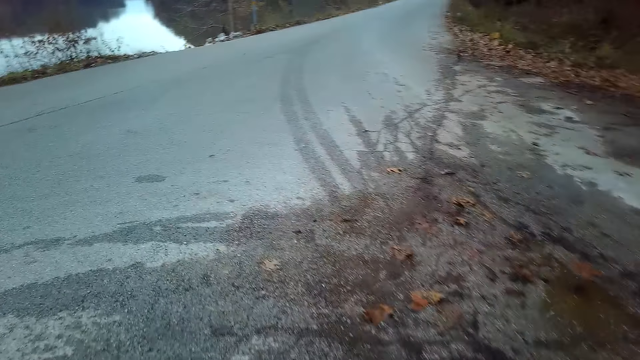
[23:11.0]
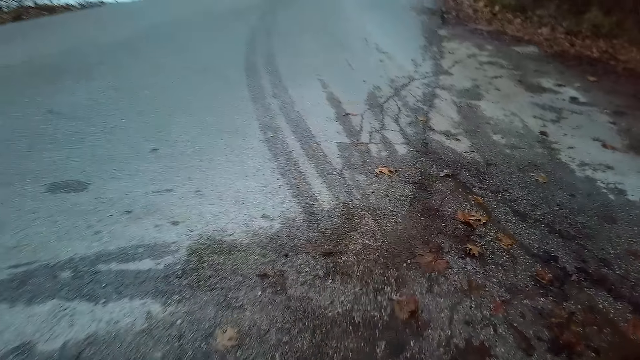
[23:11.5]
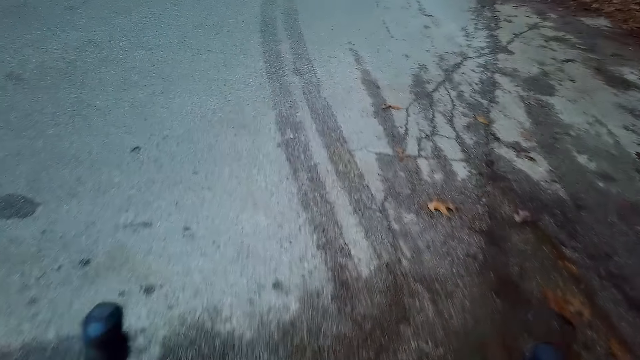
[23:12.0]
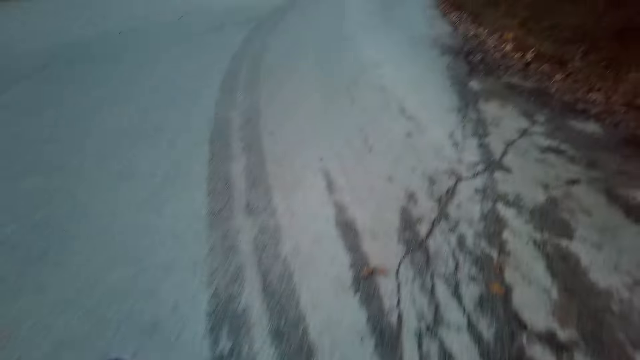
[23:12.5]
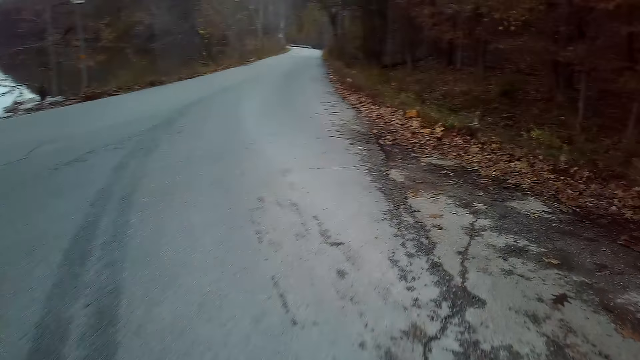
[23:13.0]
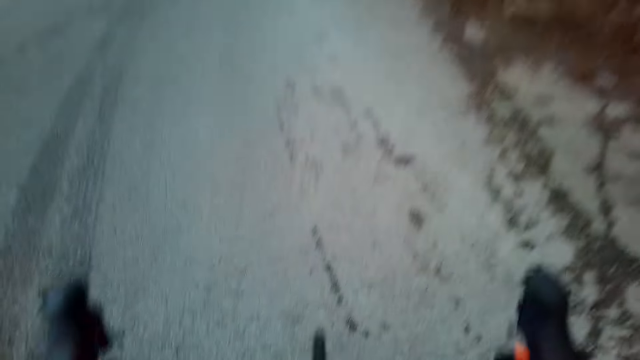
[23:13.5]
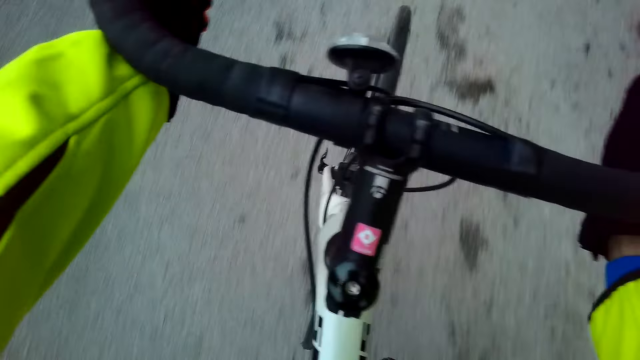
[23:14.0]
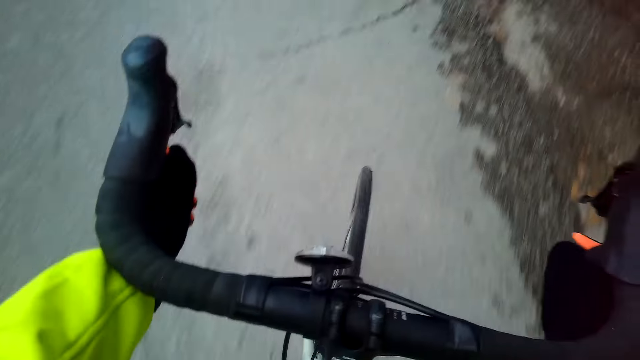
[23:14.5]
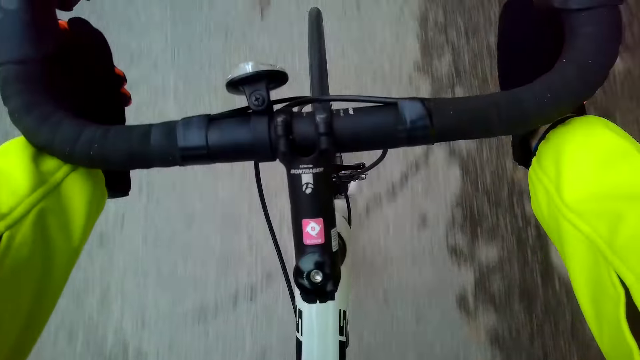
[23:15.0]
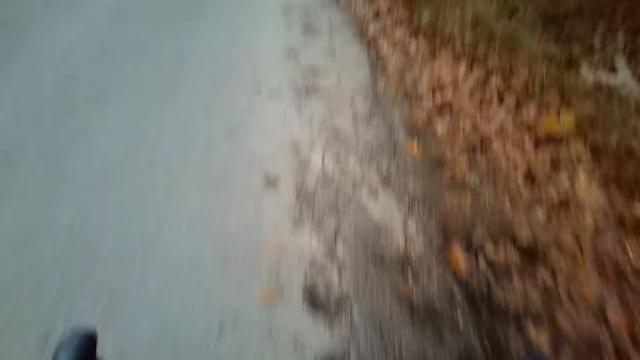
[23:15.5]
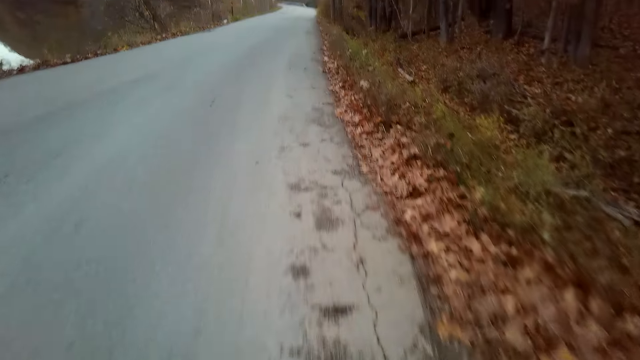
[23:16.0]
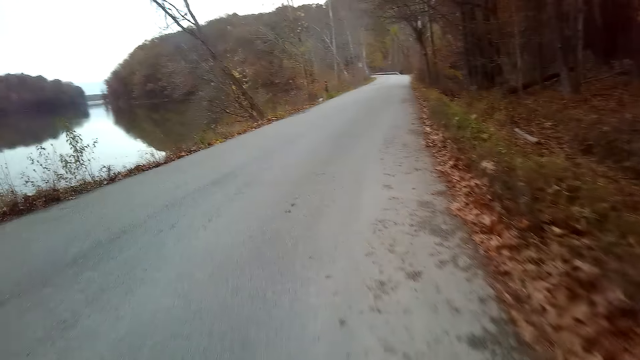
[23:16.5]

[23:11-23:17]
The camera wearer rides a bicycle.

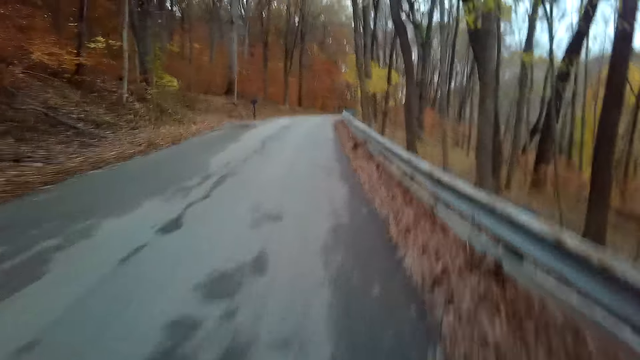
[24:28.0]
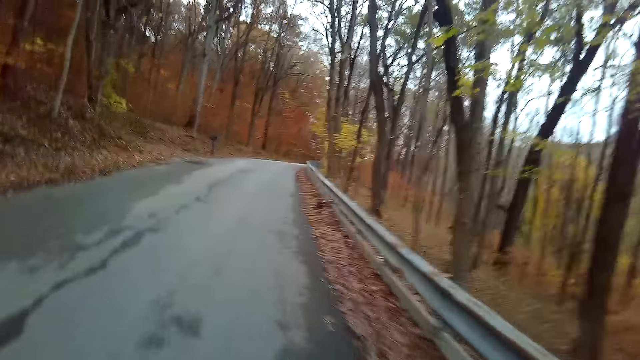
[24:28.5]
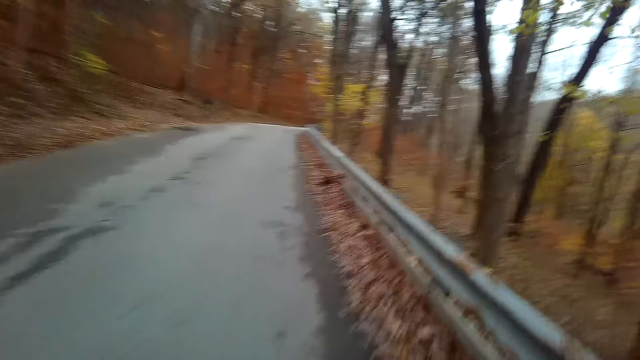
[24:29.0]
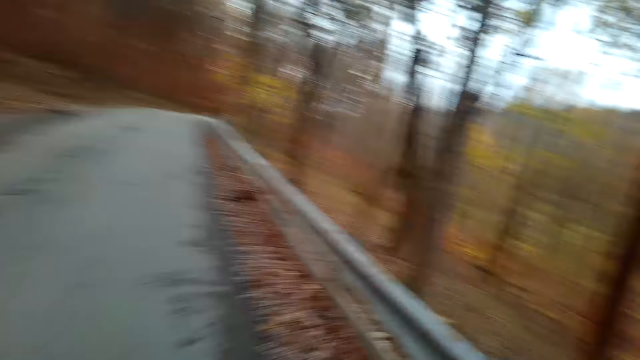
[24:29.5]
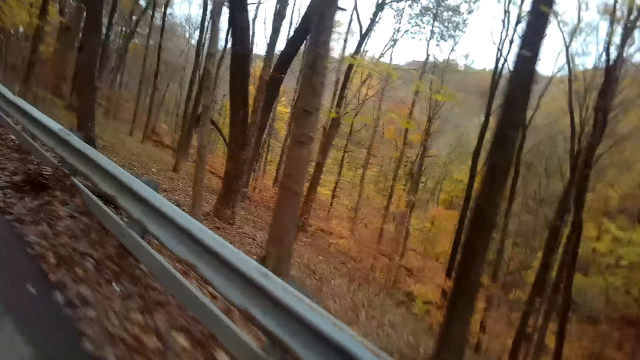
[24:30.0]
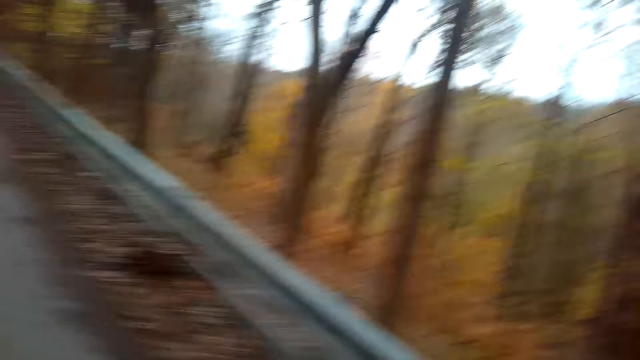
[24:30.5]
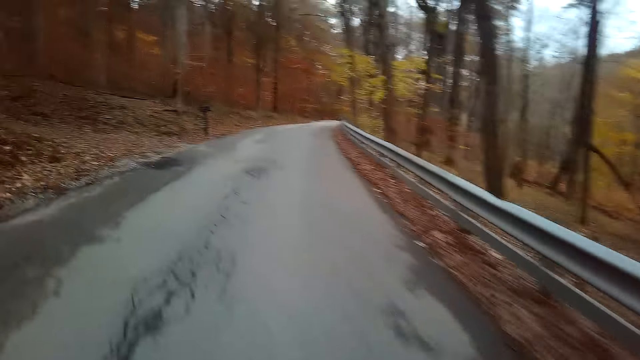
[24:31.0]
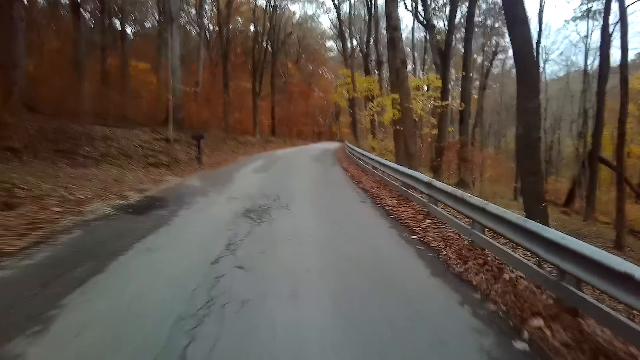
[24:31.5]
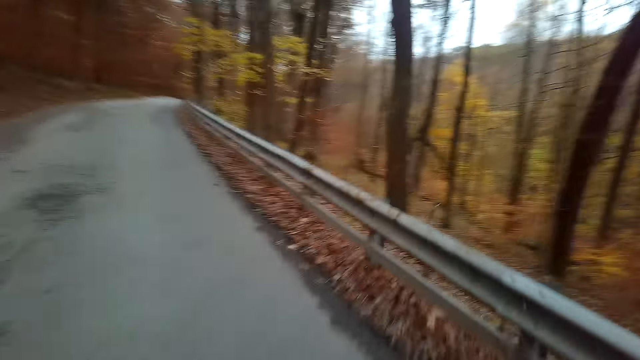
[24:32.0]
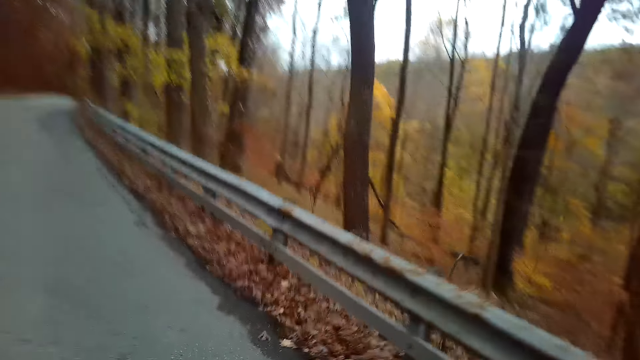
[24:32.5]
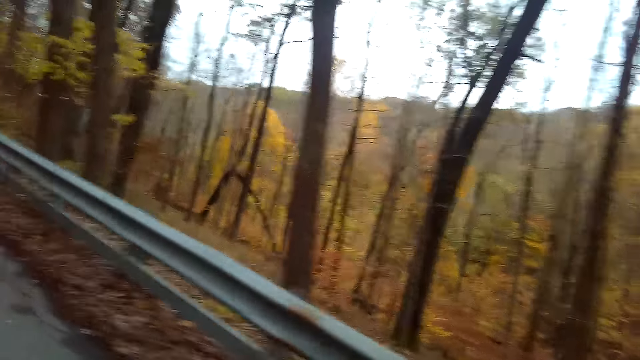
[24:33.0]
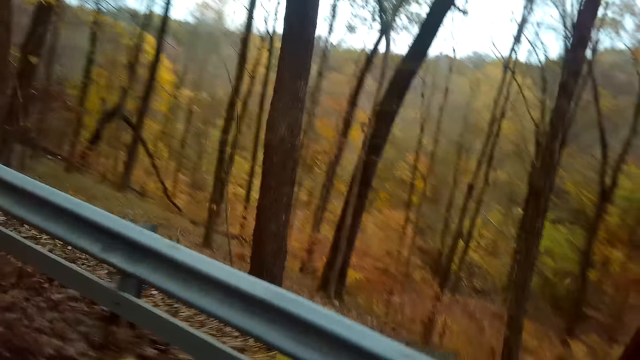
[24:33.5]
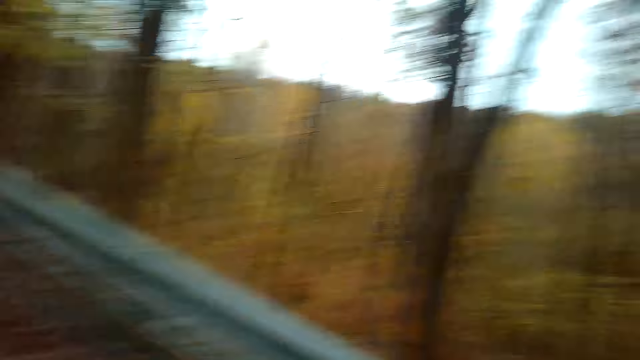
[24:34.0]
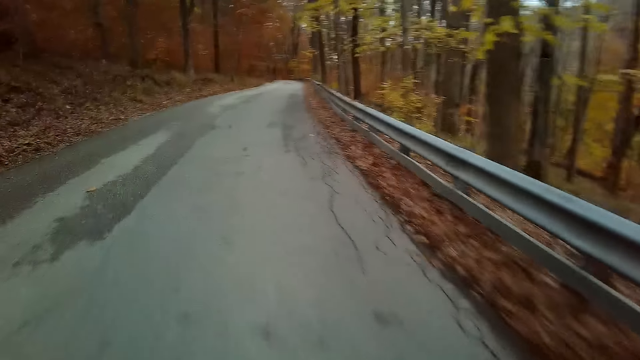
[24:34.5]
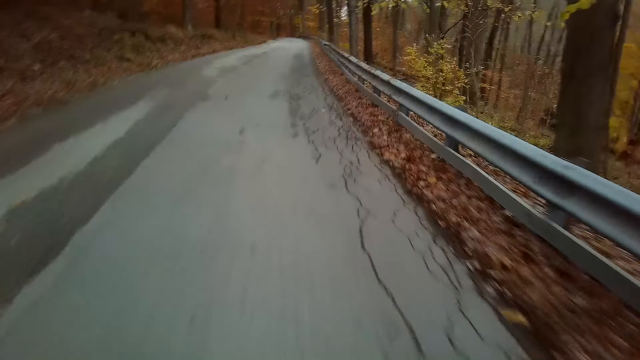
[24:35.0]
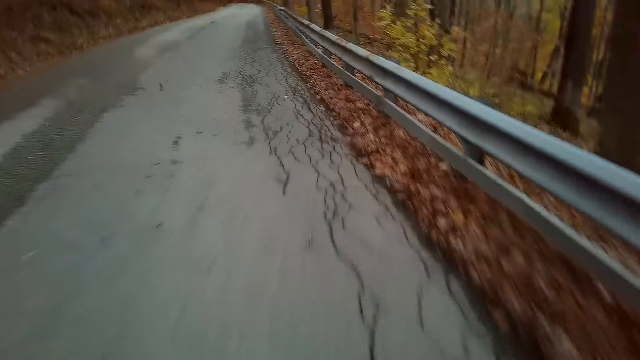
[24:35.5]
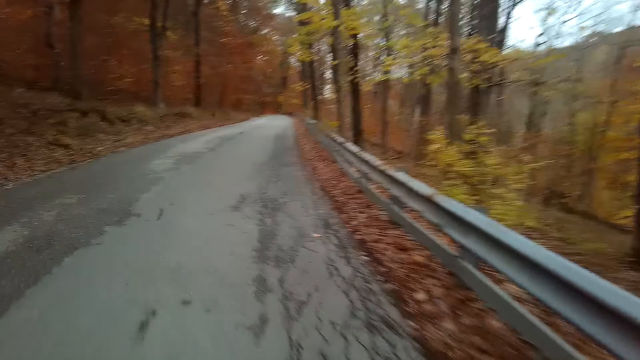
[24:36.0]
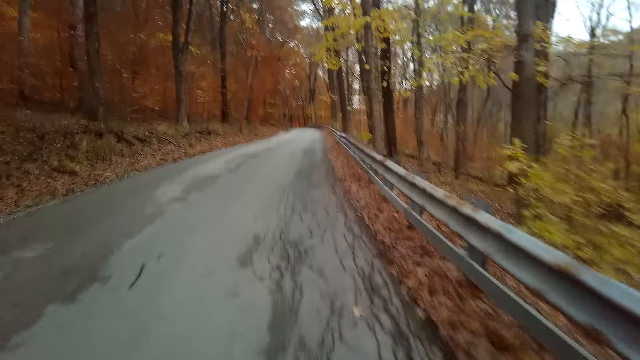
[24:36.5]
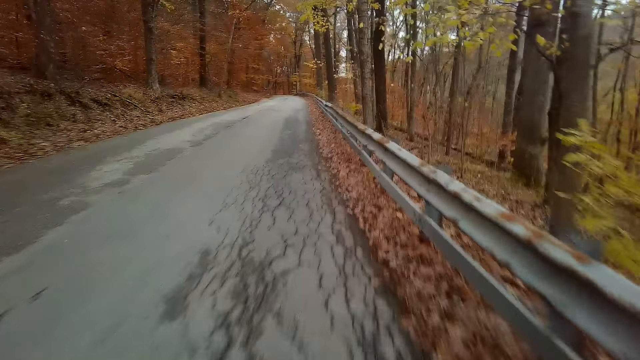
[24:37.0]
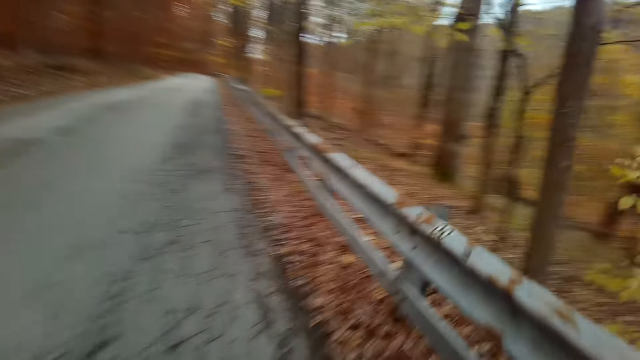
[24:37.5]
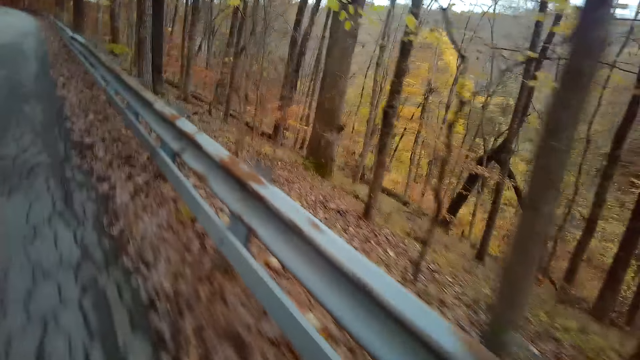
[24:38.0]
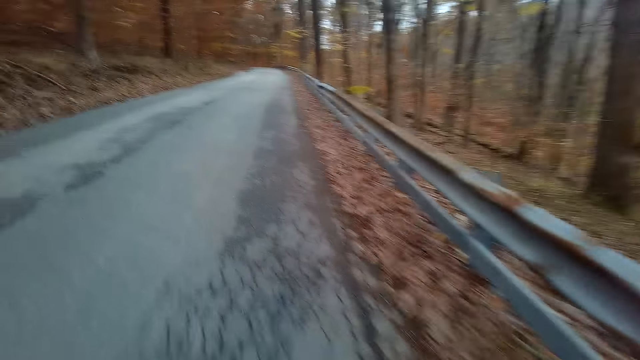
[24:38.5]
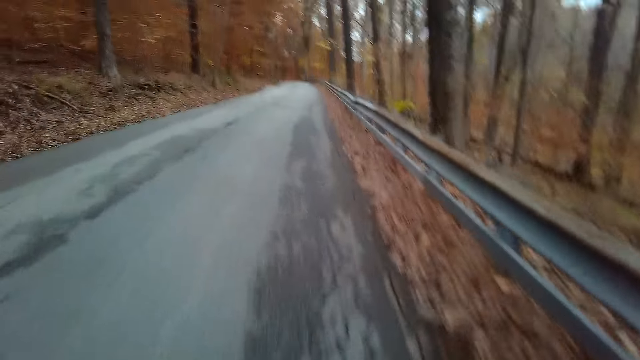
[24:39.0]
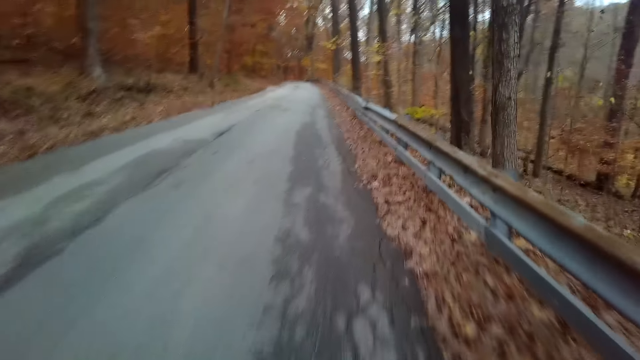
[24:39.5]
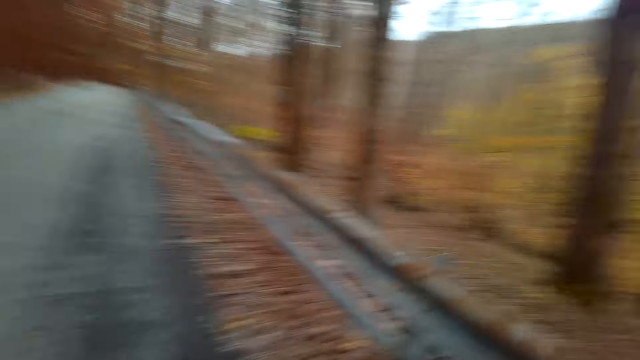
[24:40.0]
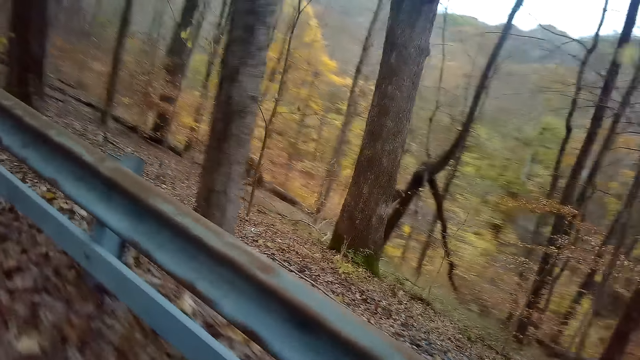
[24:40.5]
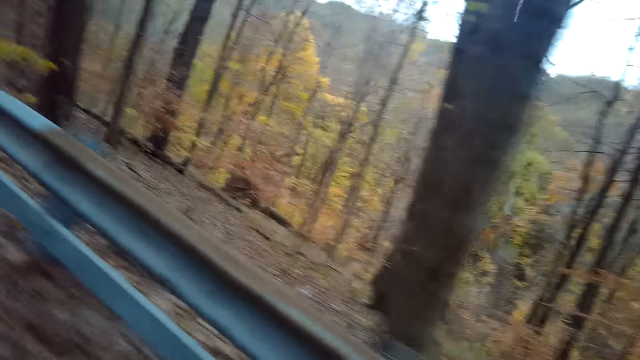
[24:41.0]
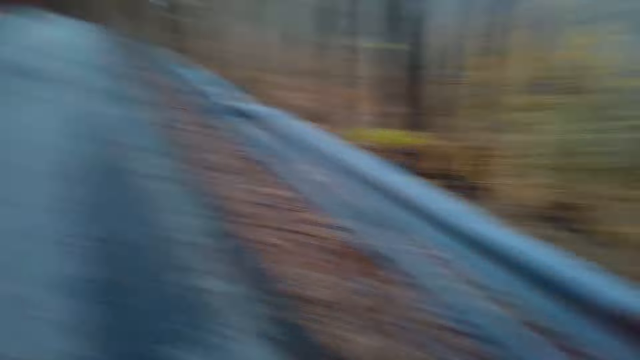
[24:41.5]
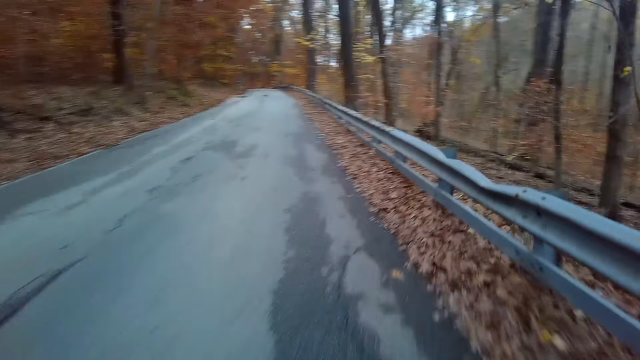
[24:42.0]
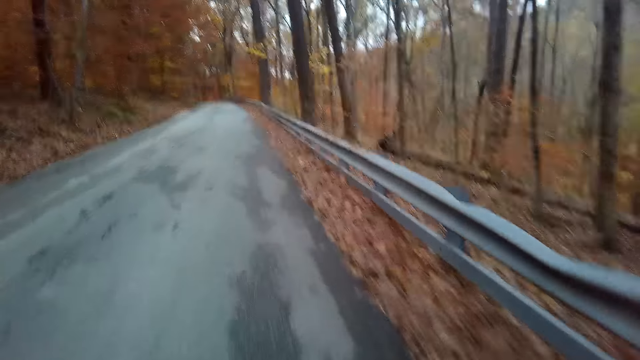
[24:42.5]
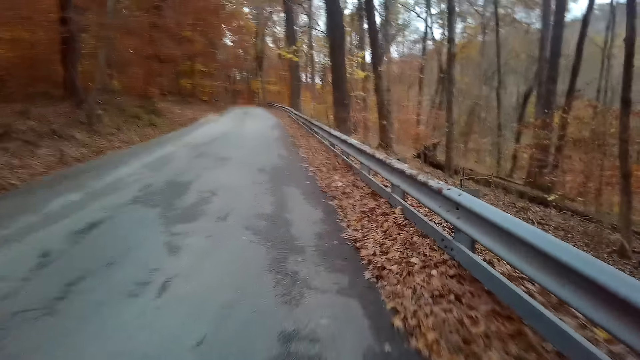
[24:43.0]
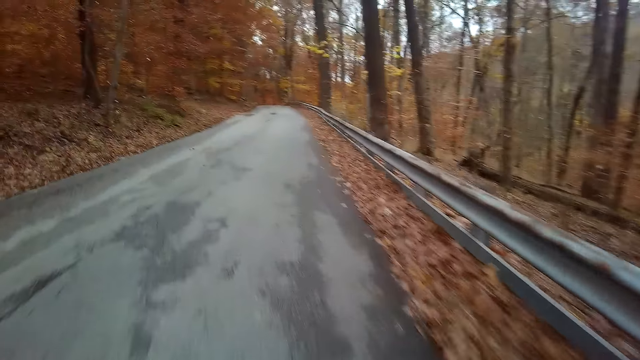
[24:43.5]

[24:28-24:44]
The camera wearer looks around. They ride a bicycle.
